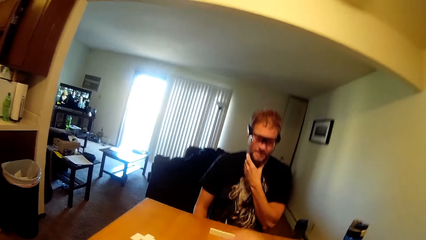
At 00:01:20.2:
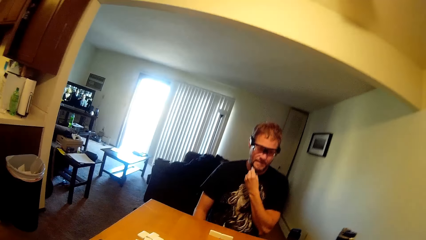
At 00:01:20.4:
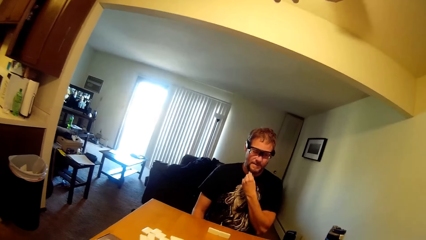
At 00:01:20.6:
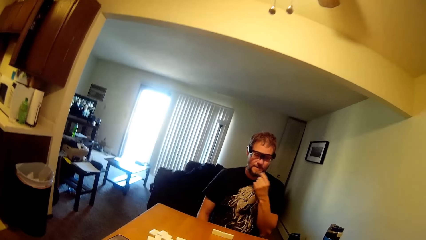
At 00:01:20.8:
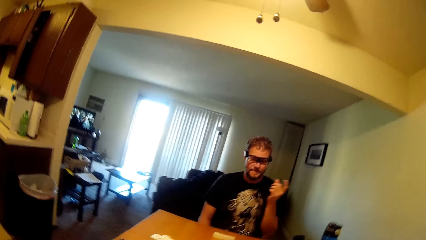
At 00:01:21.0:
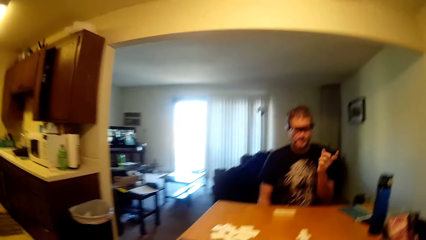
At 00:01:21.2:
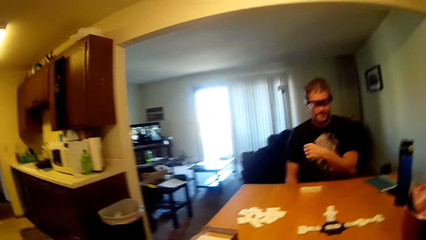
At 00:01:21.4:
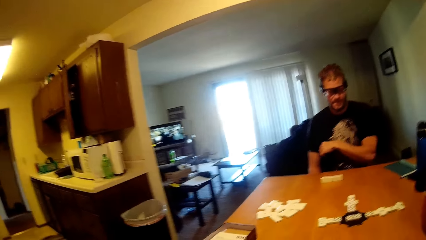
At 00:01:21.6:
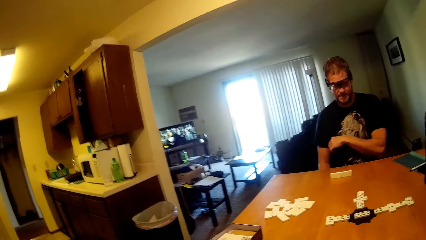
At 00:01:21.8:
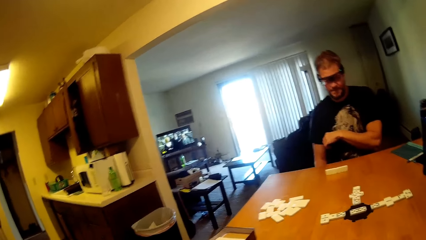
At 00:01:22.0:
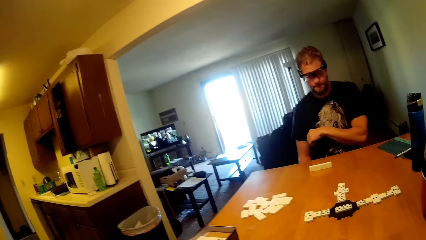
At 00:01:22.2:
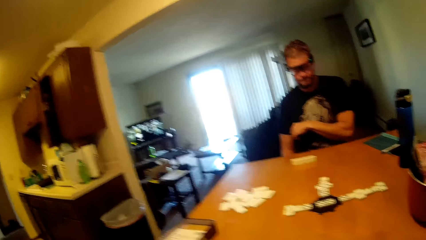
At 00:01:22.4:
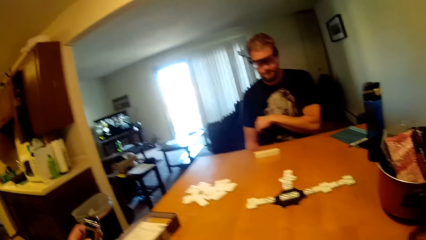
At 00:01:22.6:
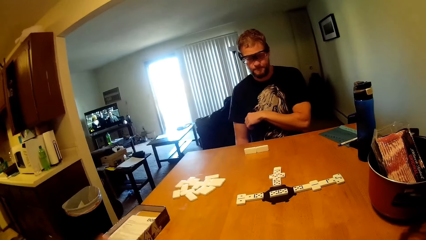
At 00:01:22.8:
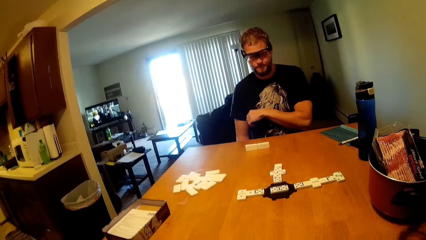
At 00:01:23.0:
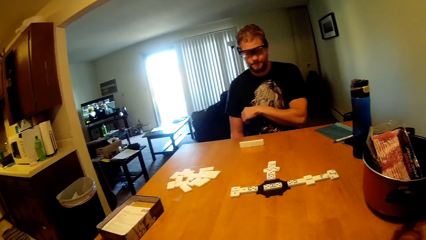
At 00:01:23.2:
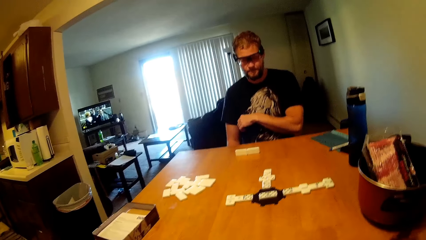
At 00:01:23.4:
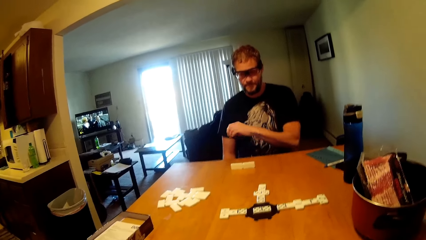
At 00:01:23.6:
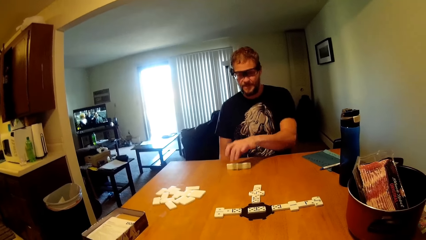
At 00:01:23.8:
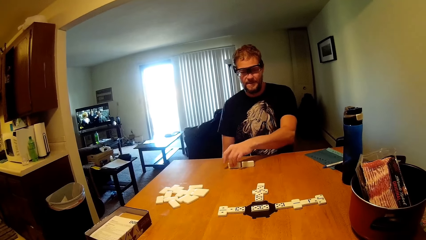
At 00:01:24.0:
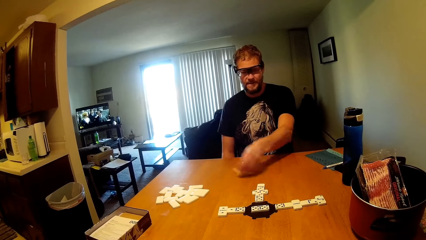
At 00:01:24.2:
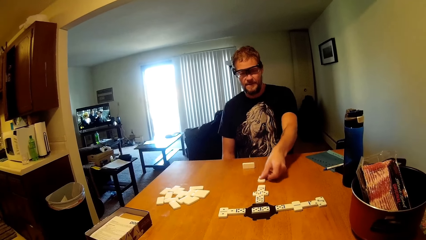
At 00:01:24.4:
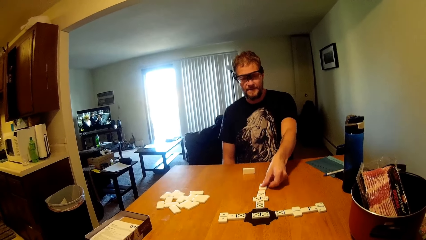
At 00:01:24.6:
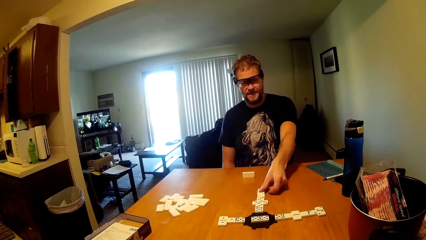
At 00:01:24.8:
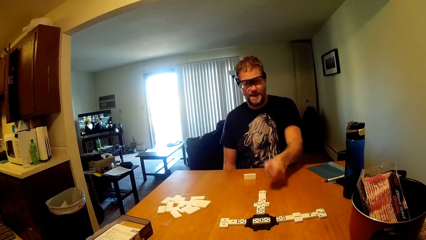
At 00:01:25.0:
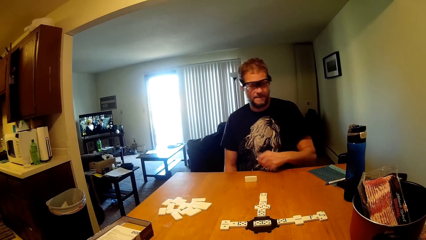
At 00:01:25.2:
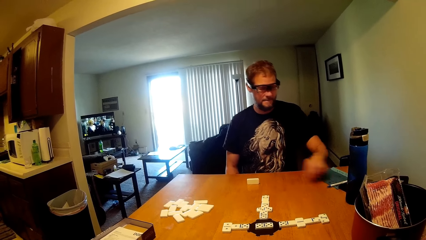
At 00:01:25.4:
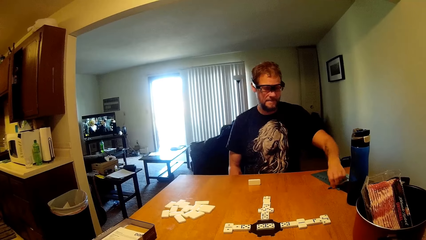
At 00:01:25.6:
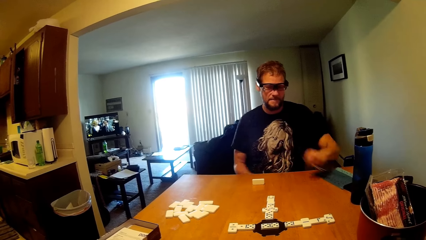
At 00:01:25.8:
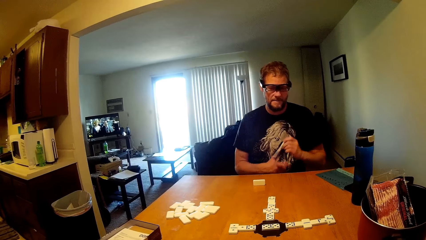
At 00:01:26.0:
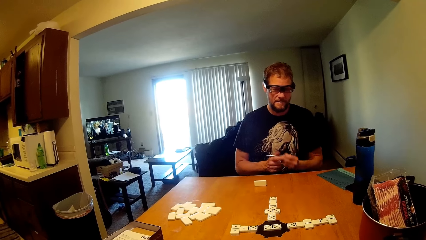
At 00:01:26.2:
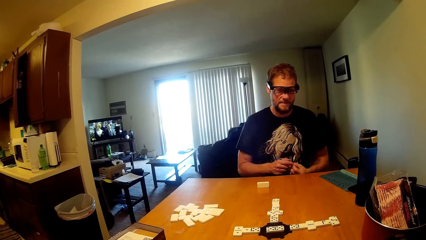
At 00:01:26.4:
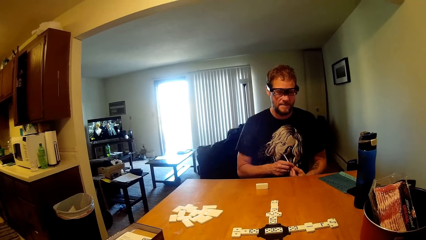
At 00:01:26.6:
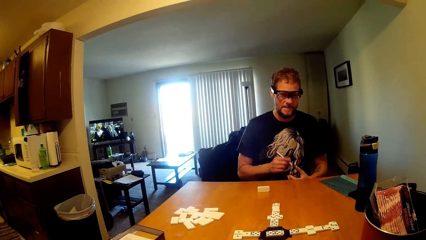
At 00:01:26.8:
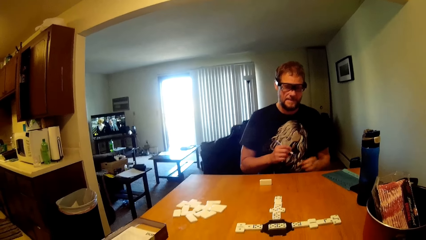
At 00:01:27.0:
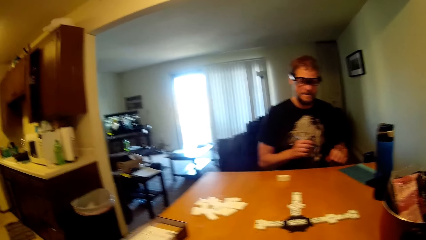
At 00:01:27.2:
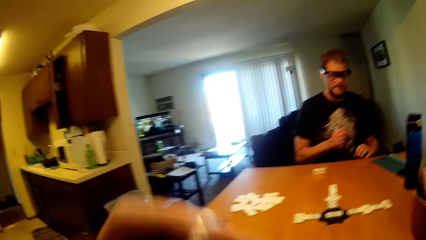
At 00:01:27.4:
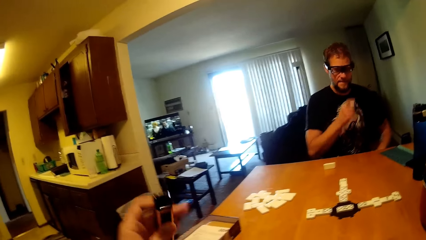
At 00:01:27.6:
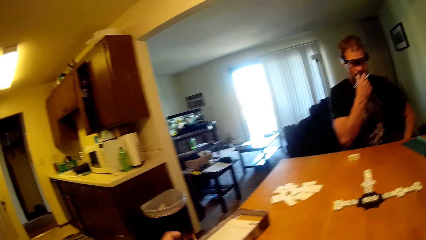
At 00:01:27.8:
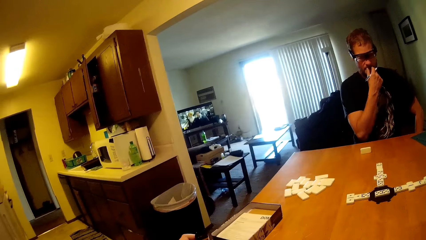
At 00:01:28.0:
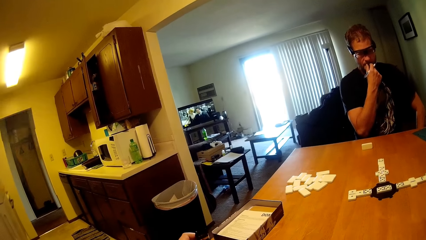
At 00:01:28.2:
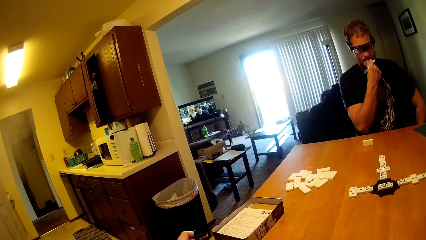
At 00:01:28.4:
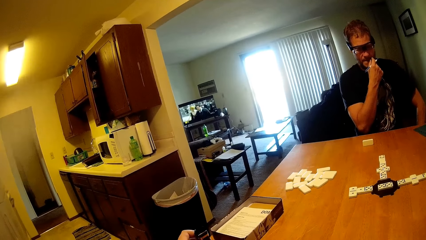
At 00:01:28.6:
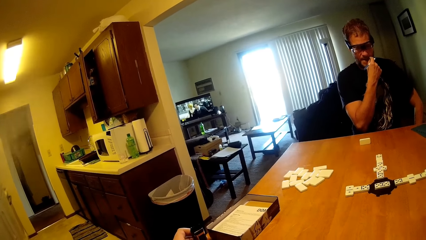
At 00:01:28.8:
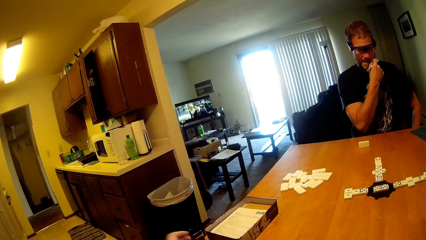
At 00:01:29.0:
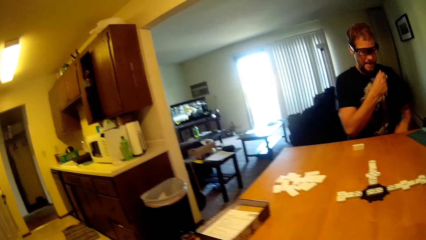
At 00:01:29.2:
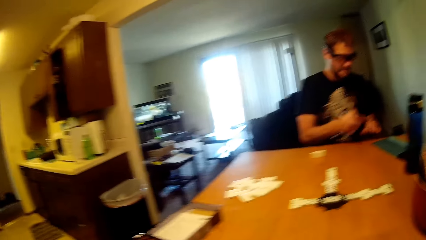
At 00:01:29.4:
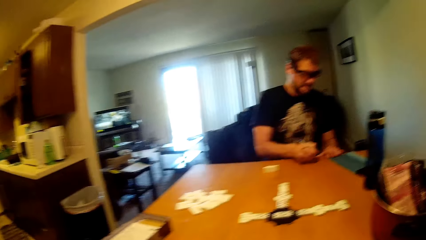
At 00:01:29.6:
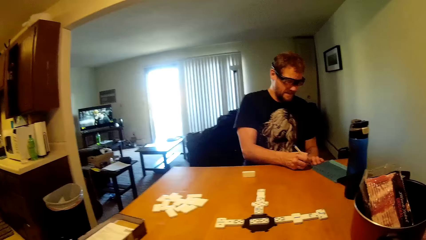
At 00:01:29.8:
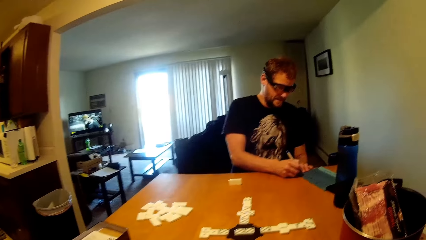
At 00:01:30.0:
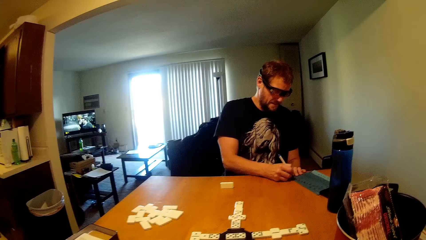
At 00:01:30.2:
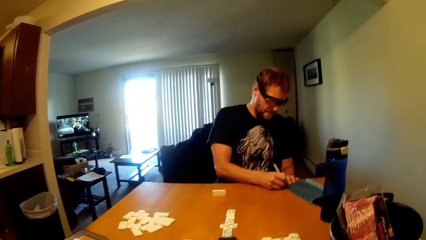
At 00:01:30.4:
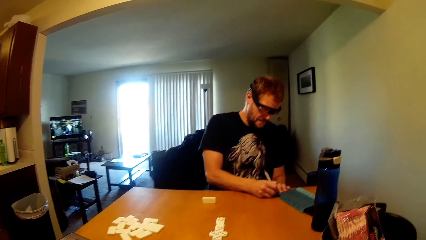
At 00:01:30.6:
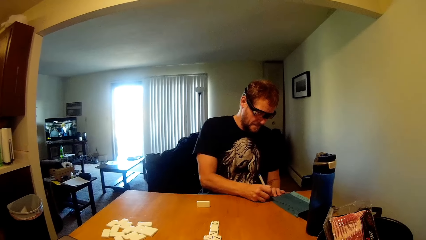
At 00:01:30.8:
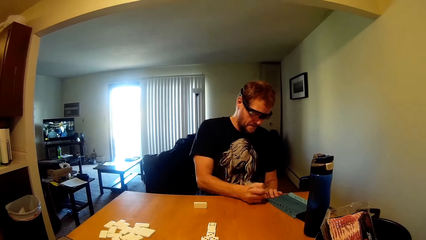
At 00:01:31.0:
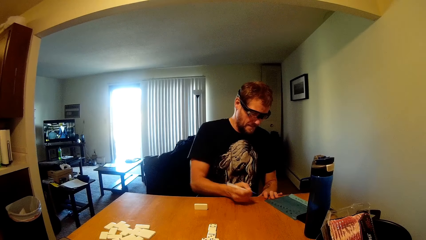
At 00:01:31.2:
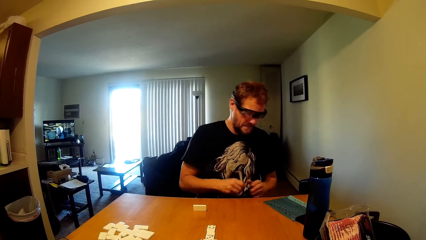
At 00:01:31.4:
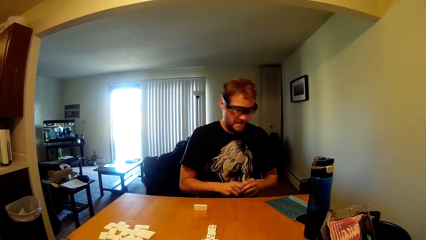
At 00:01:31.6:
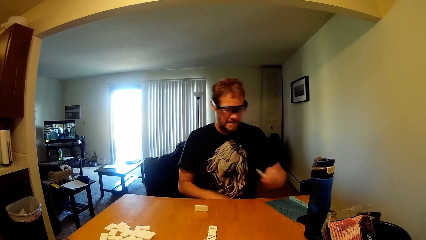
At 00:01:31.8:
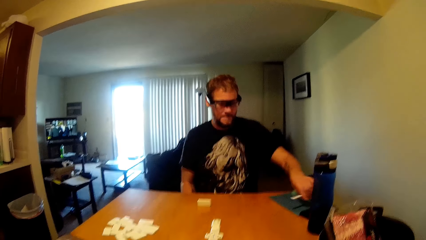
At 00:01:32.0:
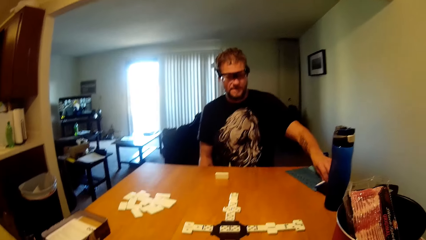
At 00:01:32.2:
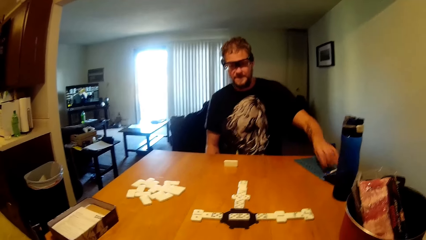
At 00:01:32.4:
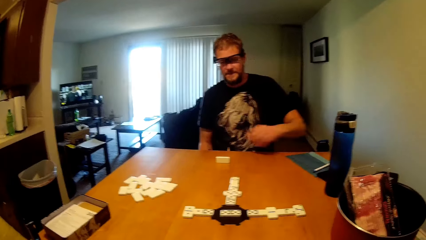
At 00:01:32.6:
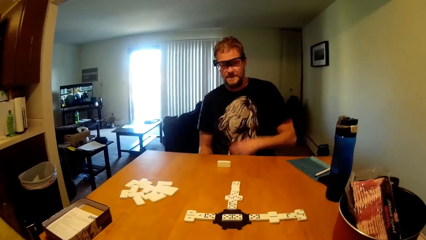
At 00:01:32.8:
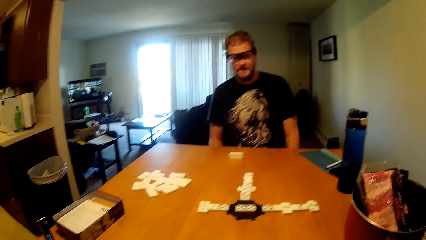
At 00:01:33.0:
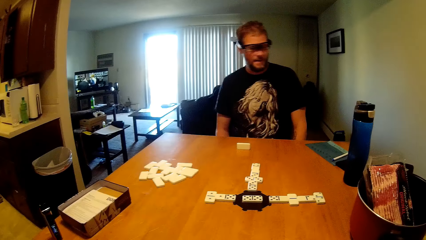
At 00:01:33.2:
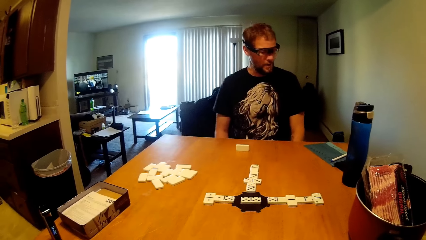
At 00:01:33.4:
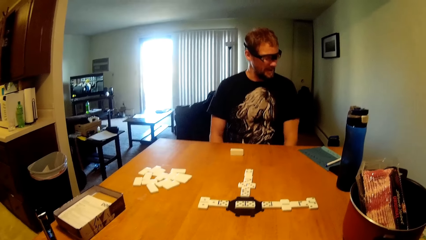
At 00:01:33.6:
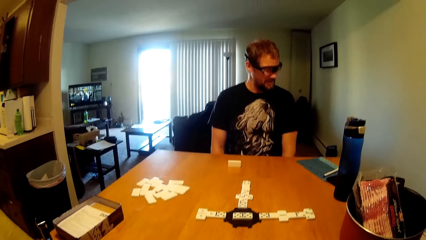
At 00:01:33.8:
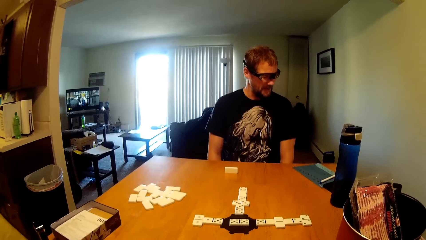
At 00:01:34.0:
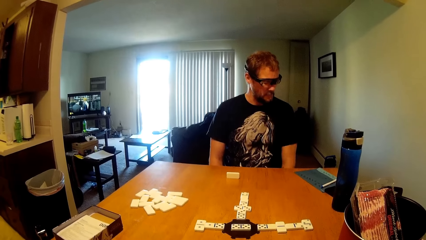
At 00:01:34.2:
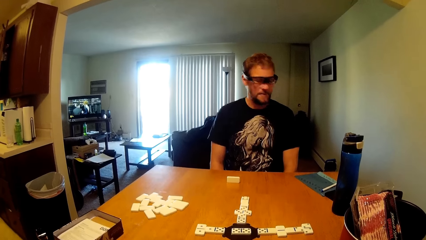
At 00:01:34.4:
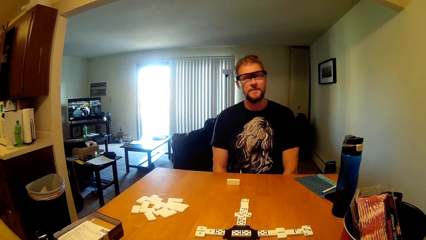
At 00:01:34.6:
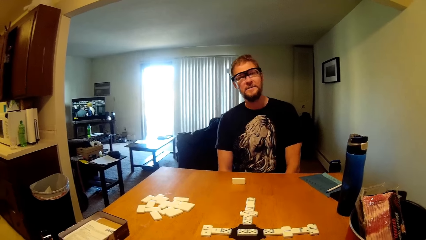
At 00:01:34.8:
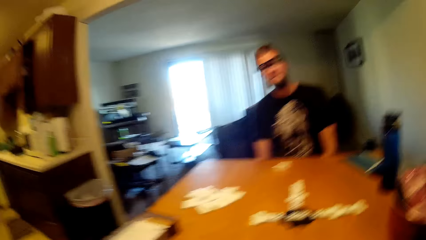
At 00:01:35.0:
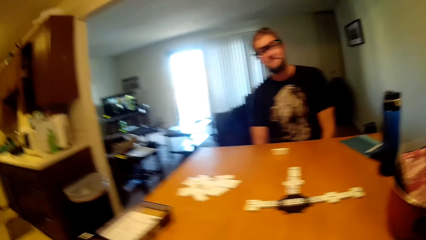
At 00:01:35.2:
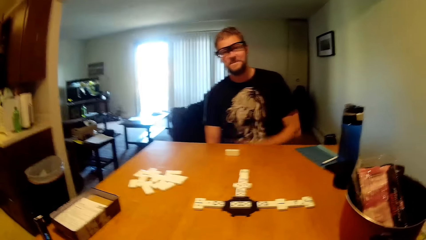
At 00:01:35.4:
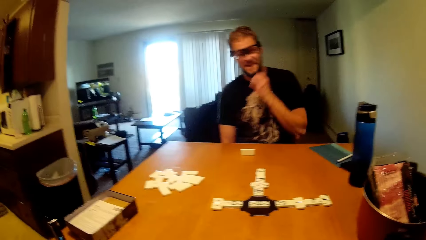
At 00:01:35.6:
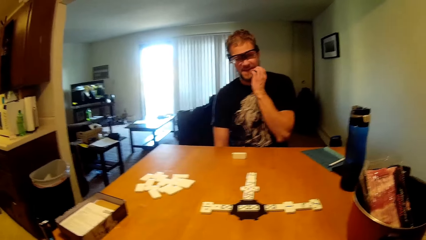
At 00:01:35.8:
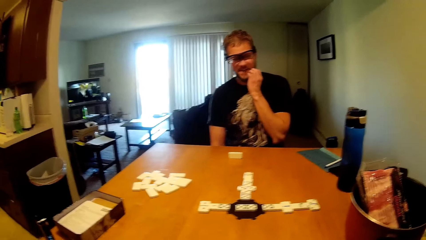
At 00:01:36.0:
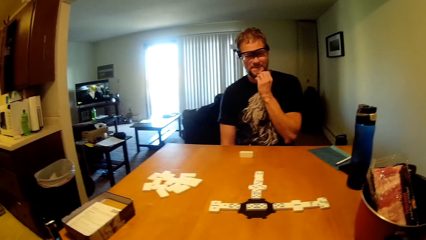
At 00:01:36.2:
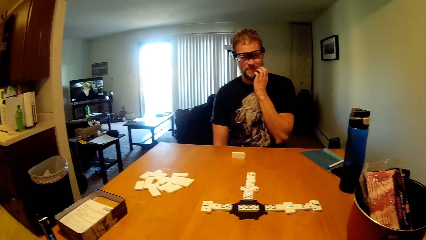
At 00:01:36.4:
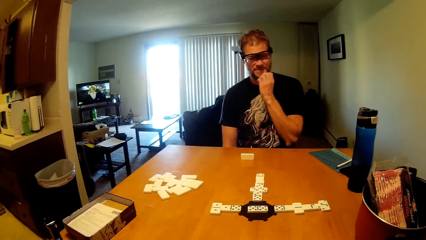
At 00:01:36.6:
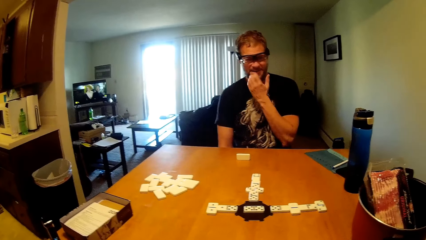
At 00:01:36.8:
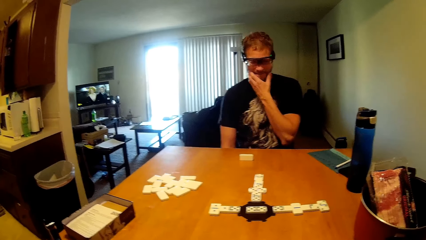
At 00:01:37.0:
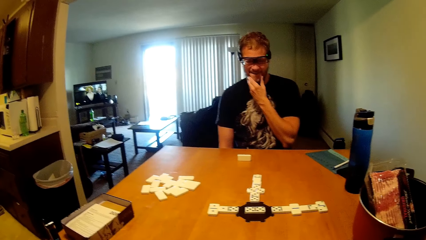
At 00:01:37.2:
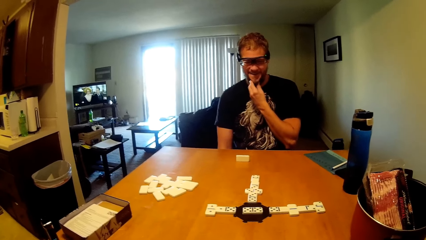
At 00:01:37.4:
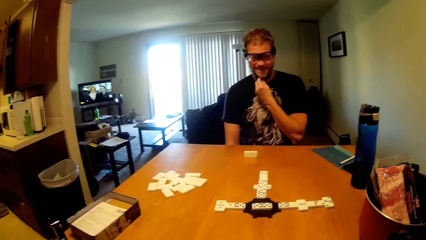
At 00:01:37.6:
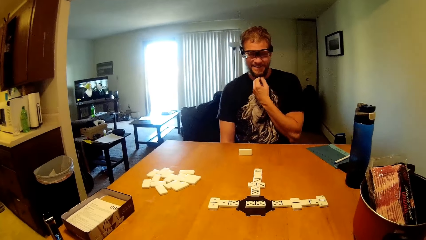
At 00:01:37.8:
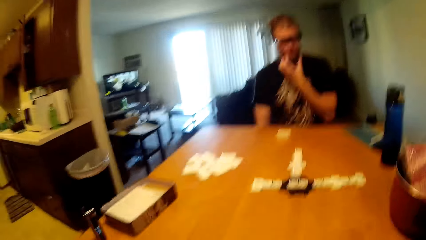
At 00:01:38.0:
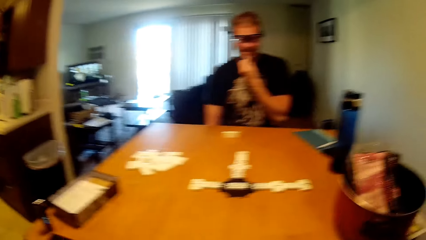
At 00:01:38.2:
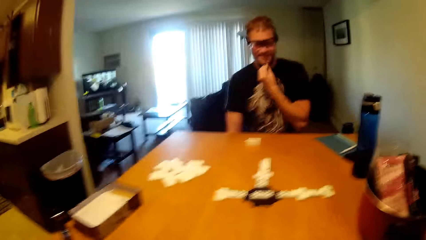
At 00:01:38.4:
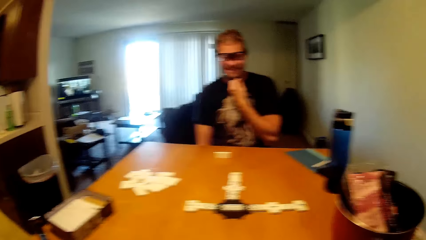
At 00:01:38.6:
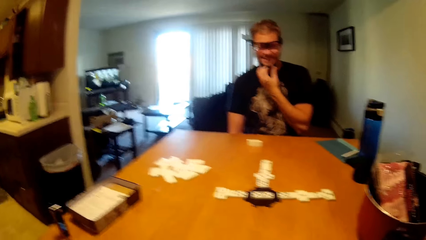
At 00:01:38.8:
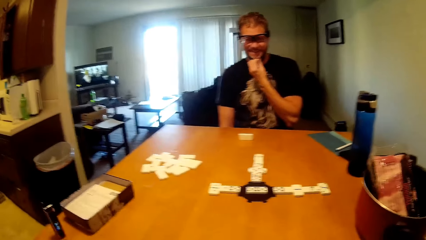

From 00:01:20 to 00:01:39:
A man moves a hand. The camera wearer picks up a bubbler. The man picks up a game piece. He moves the scrabble on the table. He puts the game piece down. He picks up a pen. He holds the pen. The camera wearer drops the bubbler. They move their hands. The man touches the beard. He writes on the book. He holds the pen. He drops the pen. He places the pen on the book. He scratches the face. He touches the beard.
